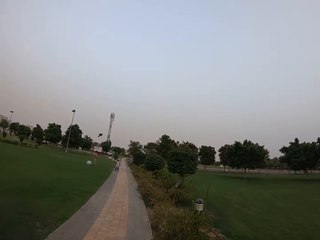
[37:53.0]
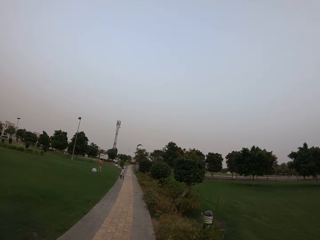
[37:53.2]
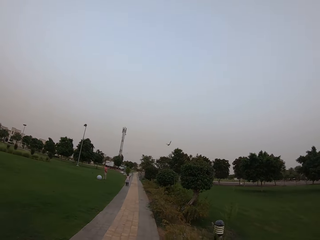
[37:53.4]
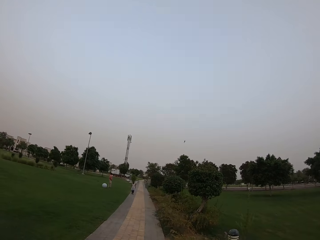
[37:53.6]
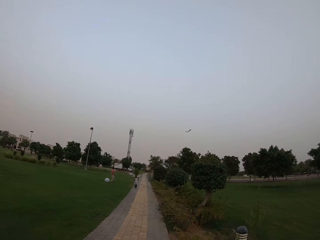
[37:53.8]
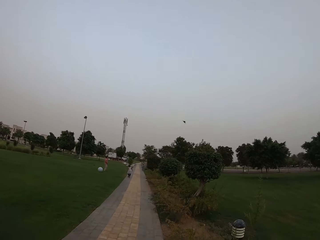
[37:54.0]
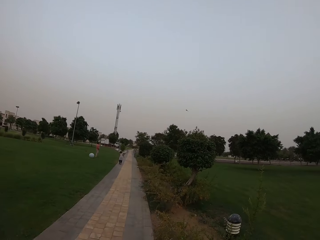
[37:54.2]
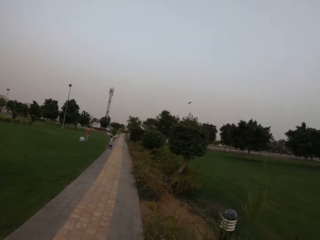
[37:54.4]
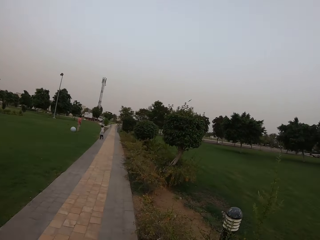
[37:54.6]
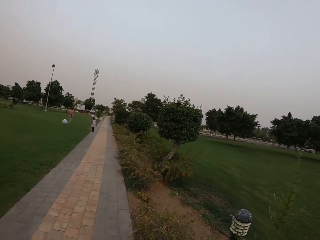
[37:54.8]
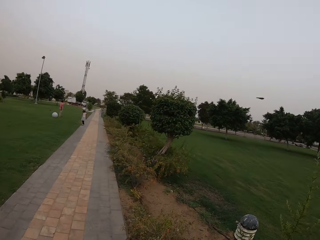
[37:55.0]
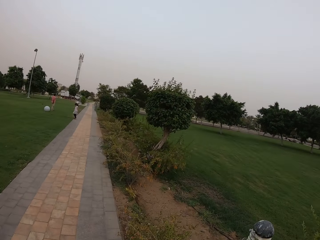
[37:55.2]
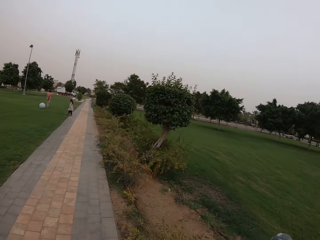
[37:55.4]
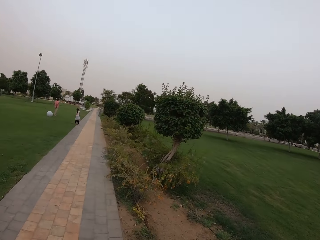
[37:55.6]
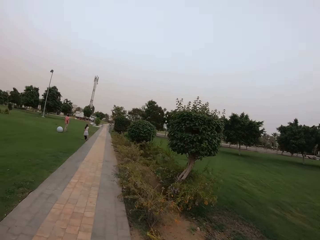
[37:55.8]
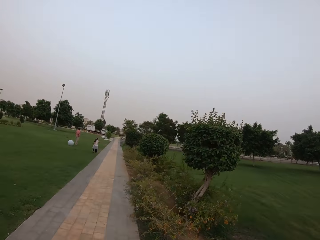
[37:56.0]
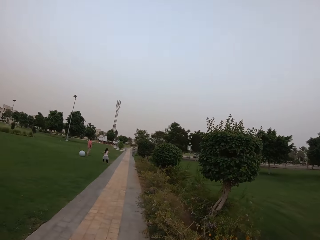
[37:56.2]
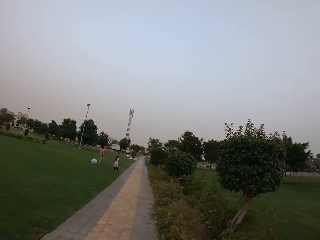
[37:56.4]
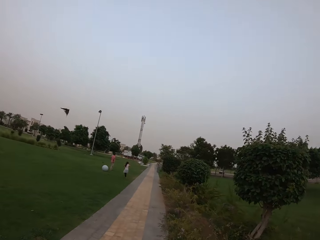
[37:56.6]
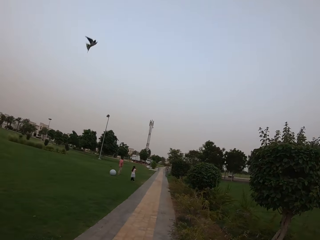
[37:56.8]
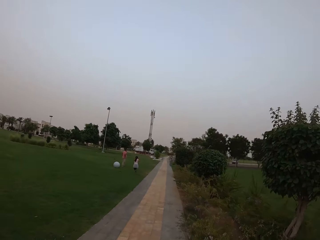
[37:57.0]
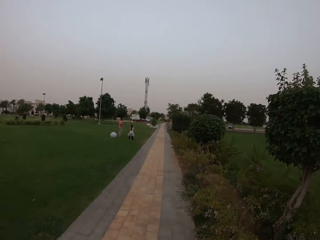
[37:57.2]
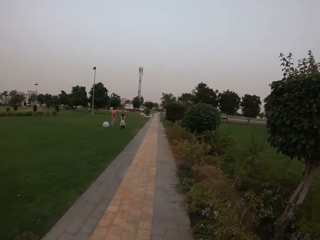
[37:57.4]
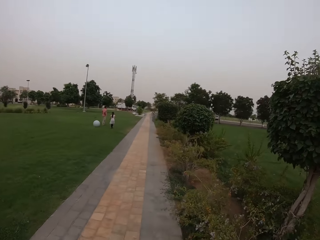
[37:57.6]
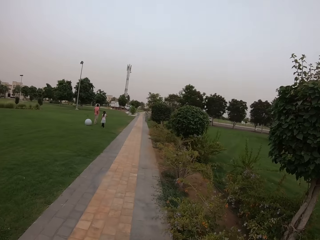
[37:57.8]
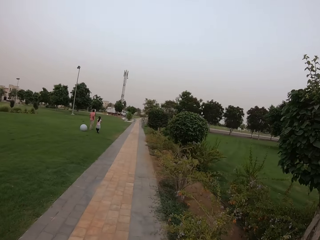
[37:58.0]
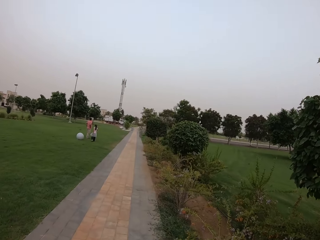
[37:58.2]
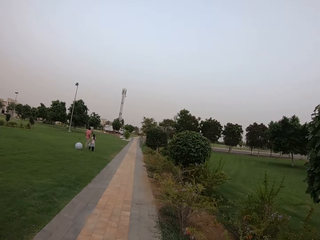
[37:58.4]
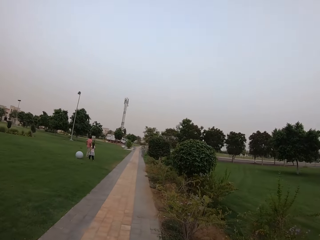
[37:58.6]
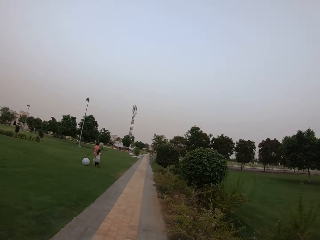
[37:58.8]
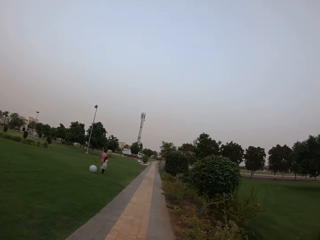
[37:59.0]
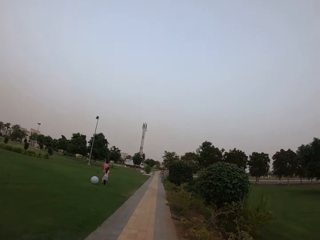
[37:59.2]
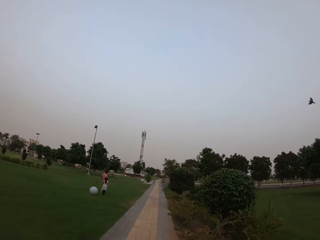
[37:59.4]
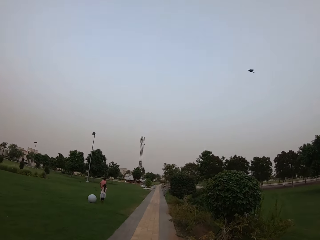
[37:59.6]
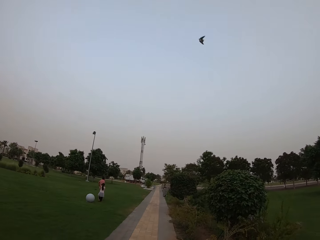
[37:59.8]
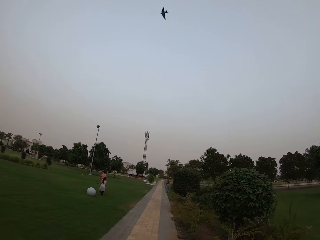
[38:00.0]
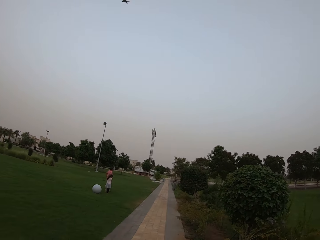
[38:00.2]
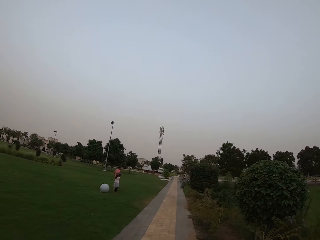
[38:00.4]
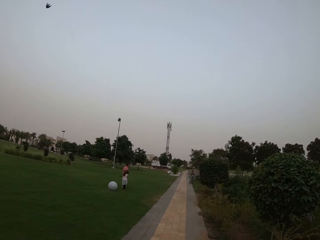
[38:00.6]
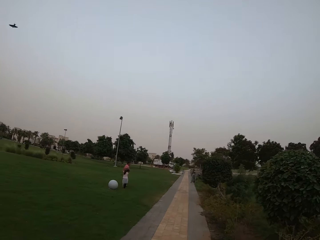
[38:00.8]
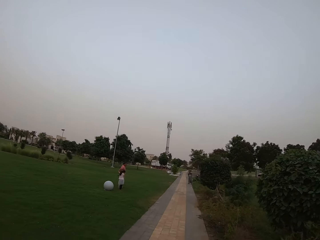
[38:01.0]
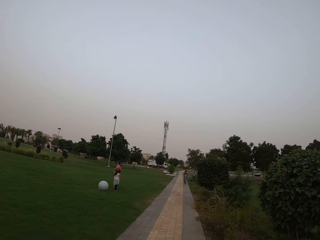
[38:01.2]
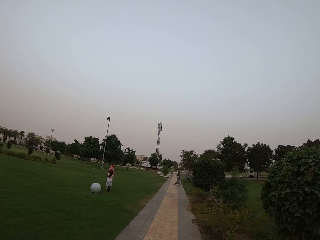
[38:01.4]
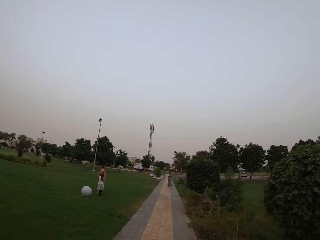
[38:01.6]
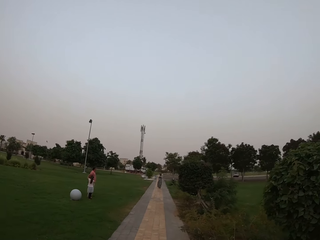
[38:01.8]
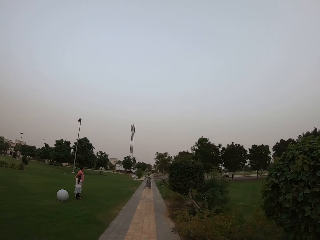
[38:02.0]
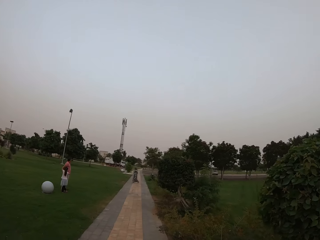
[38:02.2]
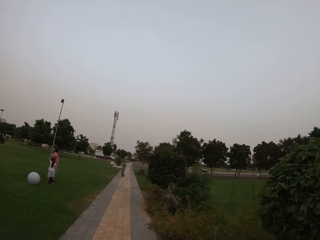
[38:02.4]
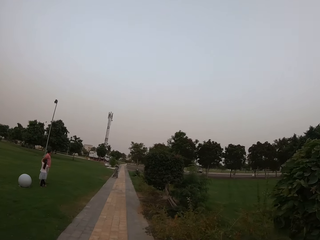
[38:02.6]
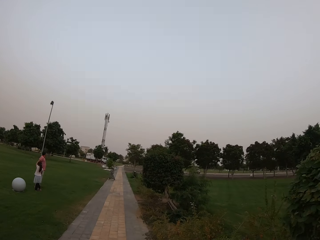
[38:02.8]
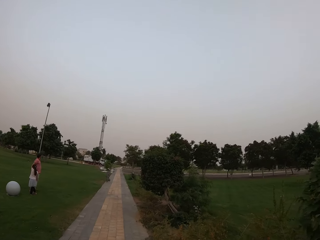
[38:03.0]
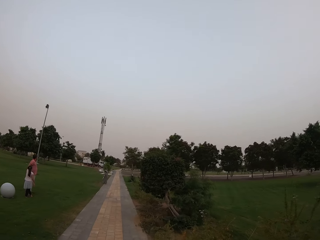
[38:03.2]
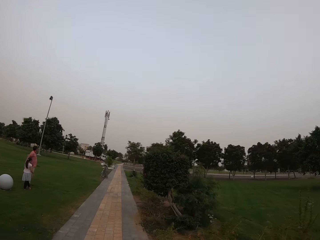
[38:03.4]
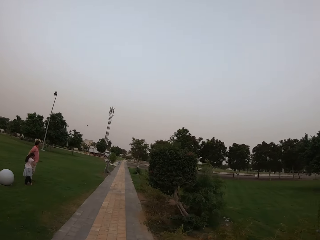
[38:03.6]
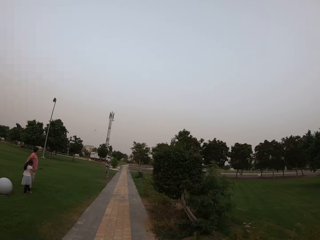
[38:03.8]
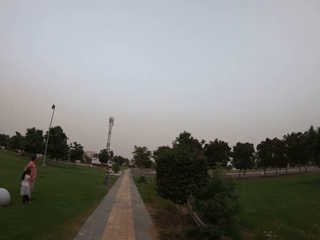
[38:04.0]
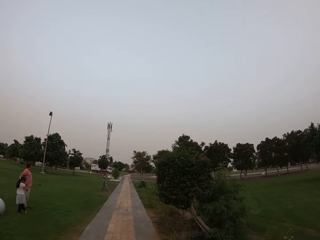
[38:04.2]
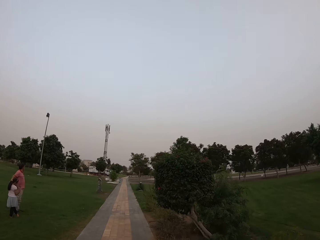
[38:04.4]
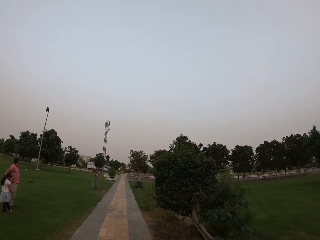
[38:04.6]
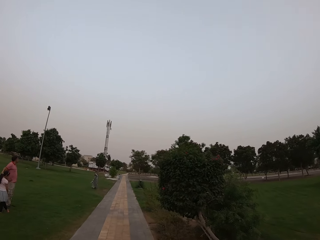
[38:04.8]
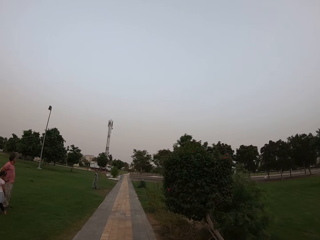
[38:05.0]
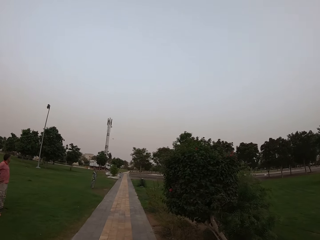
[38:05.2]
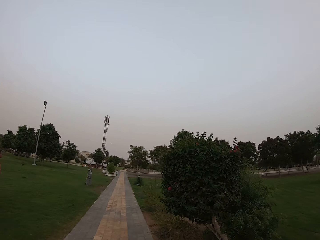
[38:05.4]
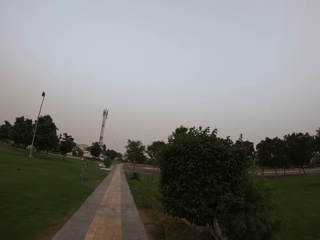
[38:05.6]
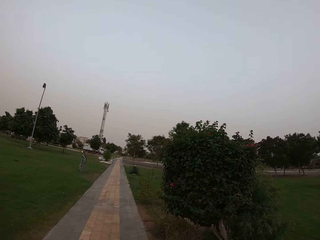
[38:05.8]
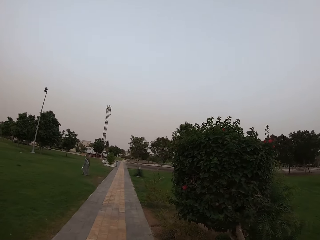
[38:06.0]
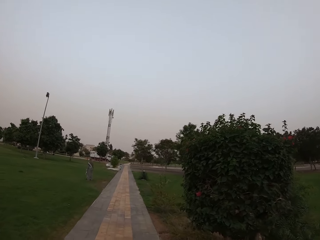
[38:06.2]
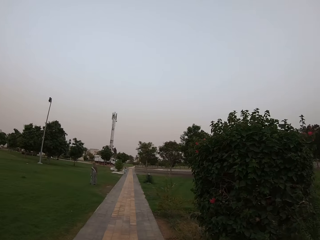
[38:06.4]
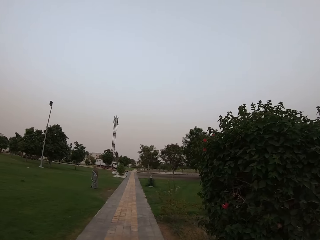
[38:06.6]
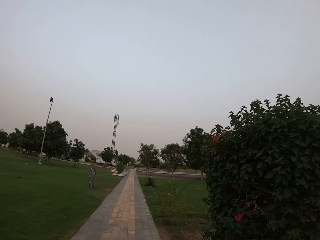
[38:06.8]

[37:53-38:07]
A man walks. A girl walks. The camera wearer walks. A woman walks.

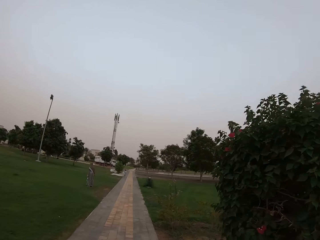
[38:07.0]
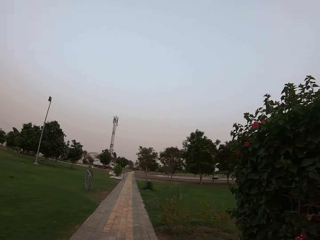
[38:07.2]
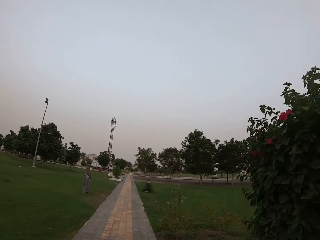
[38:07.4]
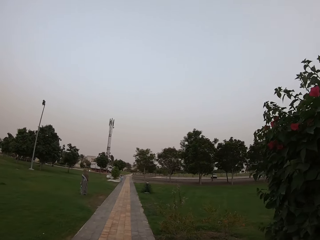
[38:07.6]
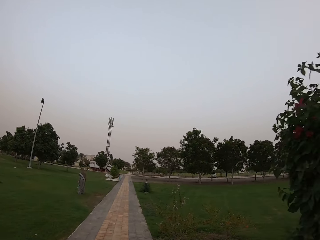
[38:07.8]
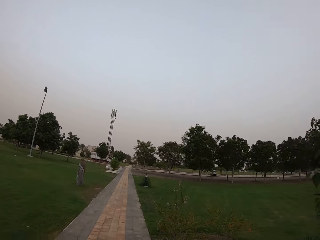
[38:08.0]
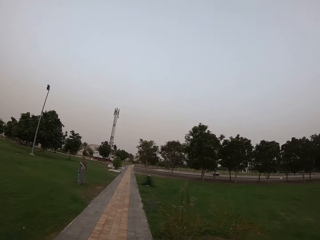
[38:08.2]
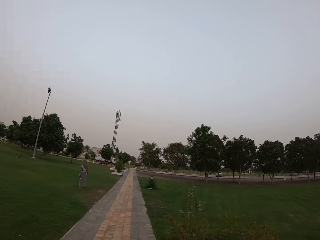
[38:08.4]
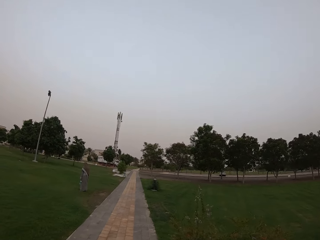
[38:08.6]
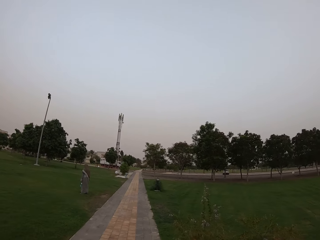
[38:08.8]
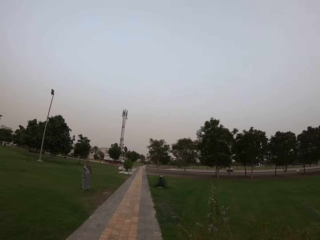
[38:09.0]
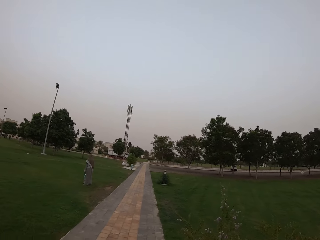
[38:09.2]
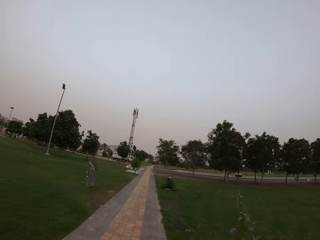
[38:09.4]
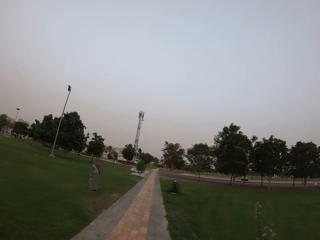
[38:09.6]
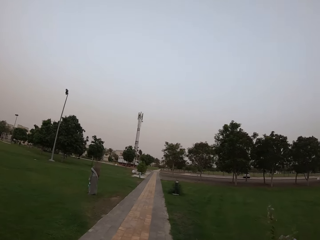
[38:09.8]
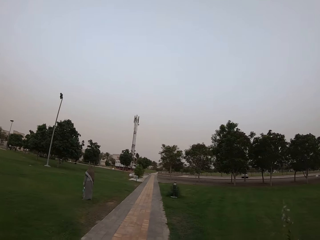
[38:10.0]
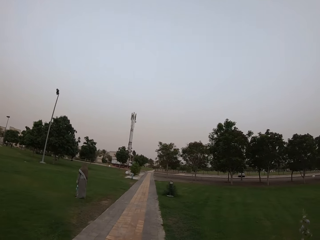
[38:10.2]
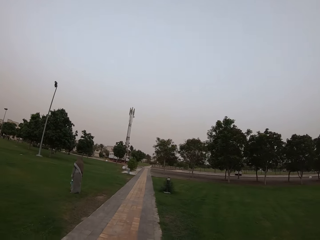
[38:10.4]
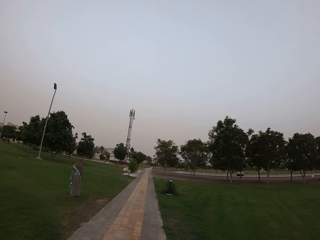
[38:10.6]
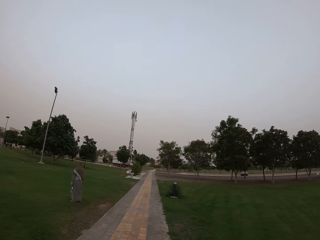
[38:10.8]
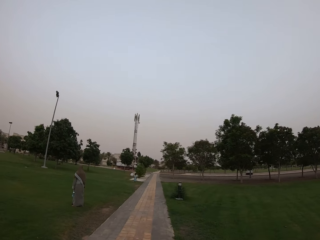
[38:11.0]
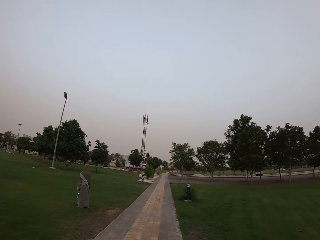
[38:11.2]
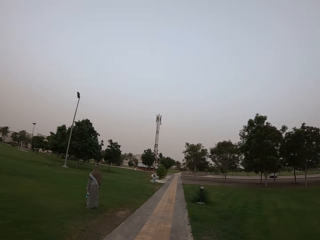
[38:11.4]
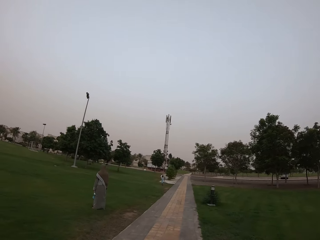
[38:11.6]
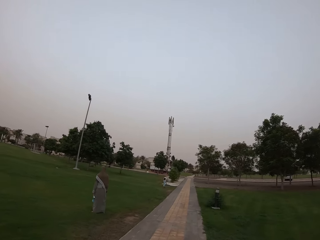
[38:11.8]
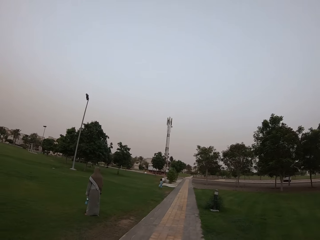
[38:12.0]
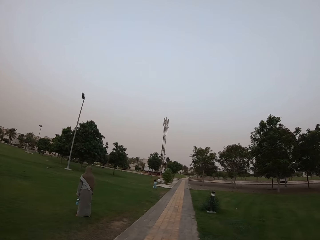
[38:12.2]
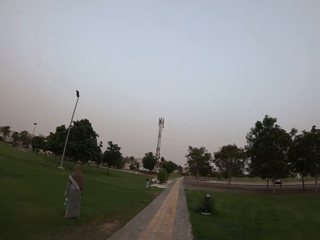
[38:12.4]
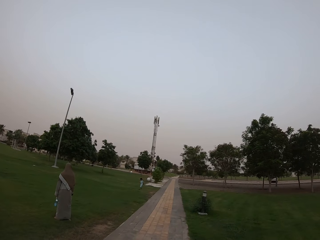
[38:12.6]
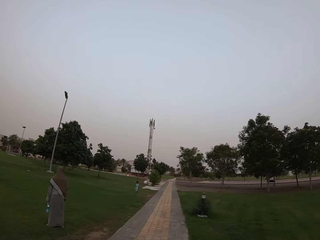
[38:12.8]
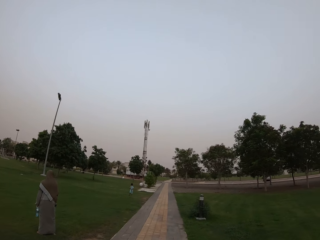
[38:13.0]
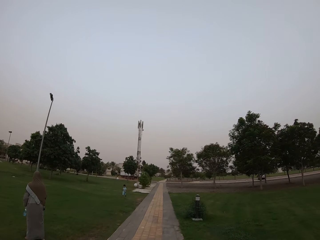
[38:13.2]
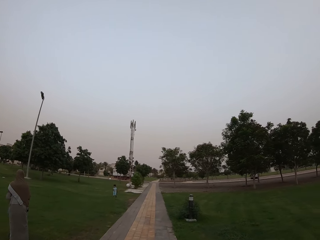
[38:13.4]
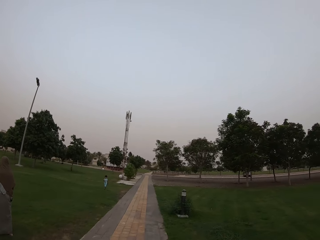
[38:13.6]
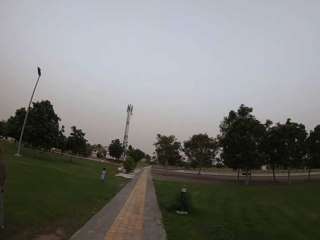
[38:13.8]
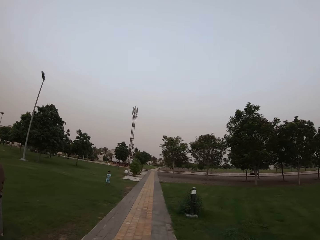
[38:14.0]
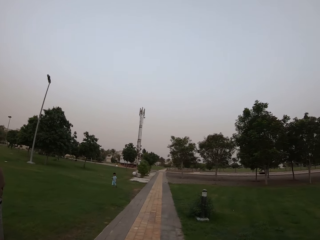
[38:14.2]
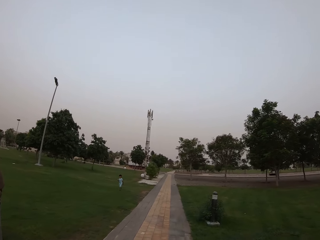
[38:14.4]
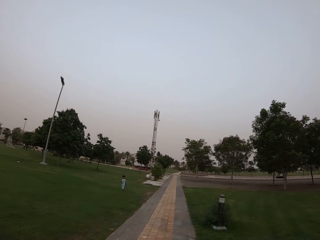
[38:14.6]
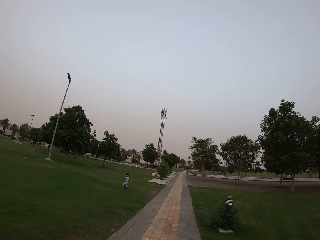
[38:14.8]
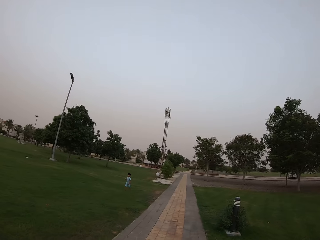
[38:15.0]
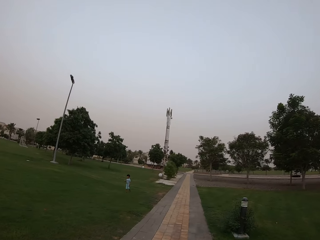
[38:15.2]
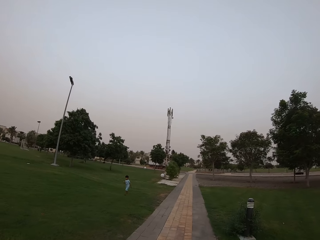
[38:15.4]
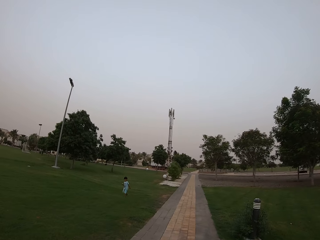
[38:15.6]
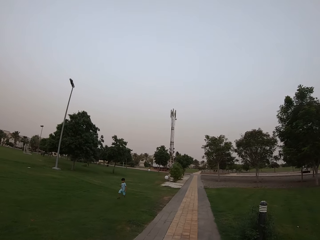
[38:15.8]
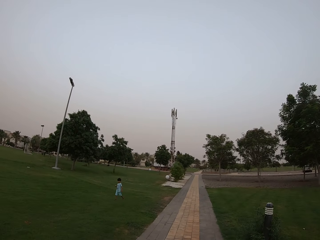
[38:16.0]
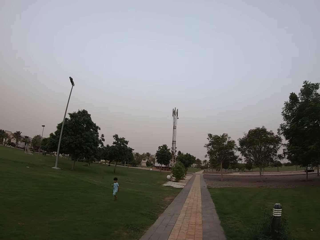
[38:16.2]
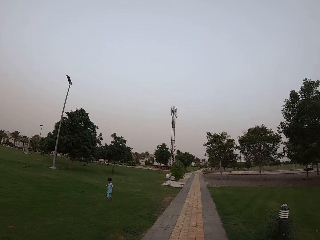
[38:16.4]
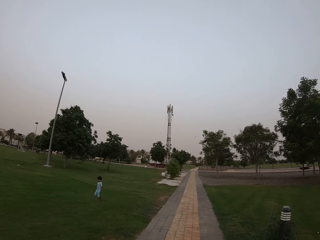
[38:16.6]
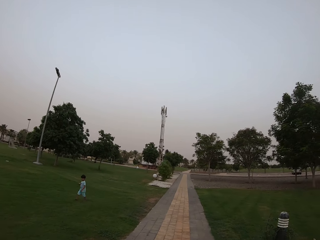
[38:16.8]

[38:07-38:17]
The camera wearer walks. A girl walks.
